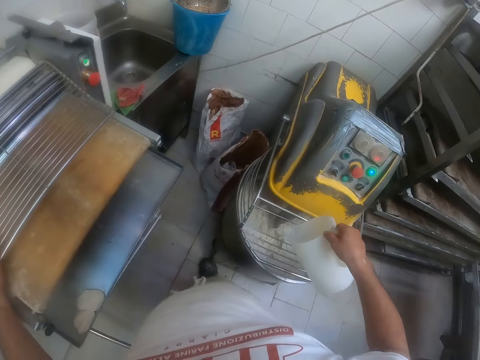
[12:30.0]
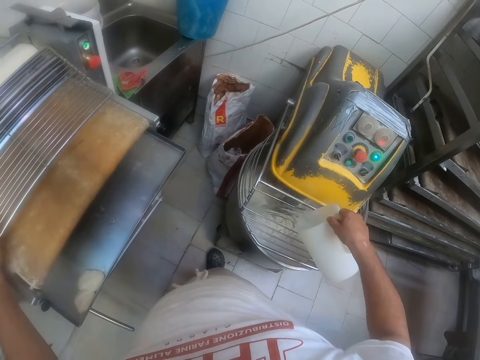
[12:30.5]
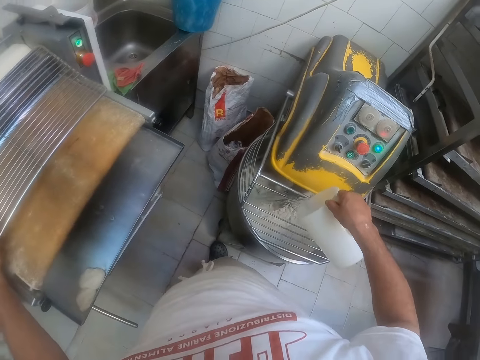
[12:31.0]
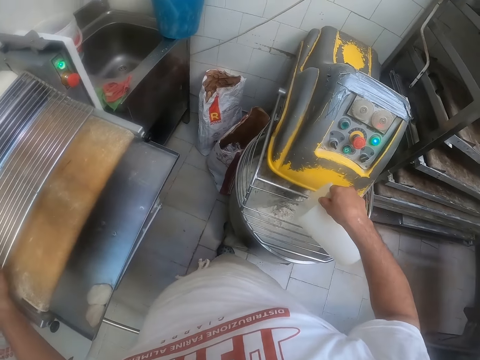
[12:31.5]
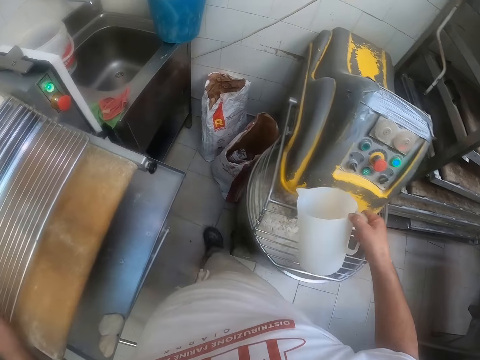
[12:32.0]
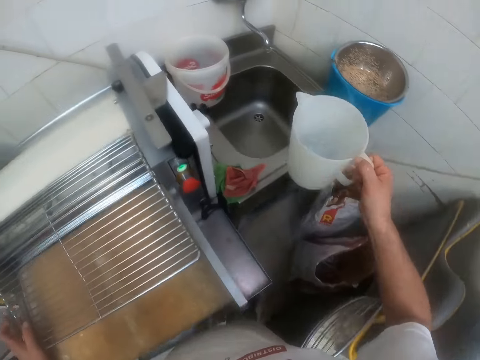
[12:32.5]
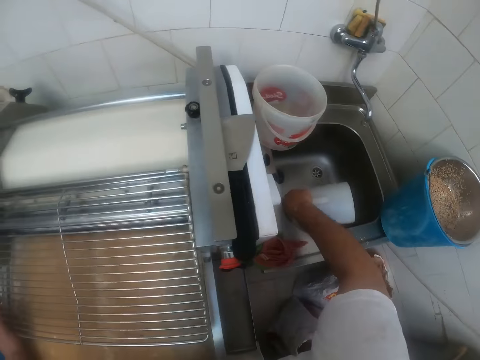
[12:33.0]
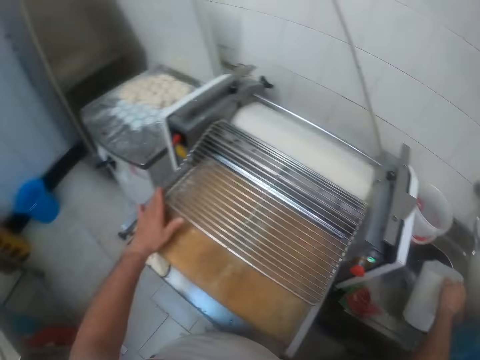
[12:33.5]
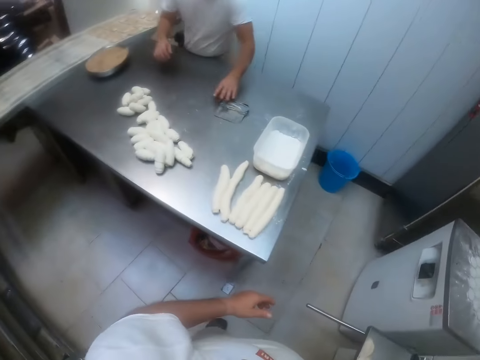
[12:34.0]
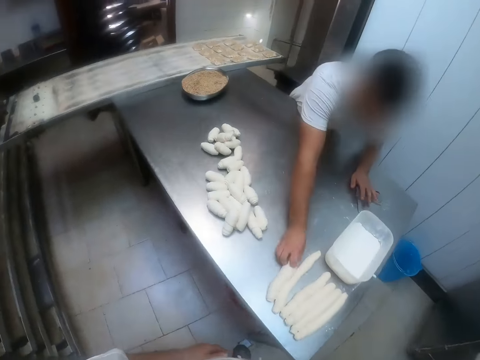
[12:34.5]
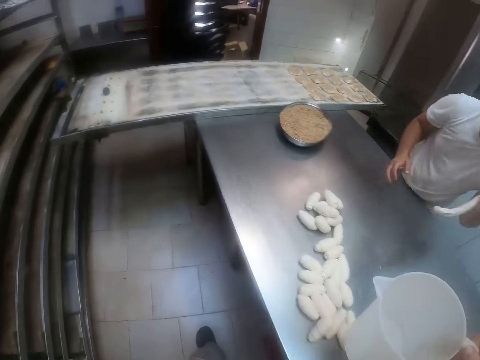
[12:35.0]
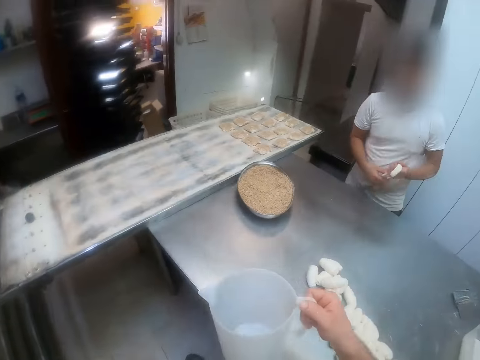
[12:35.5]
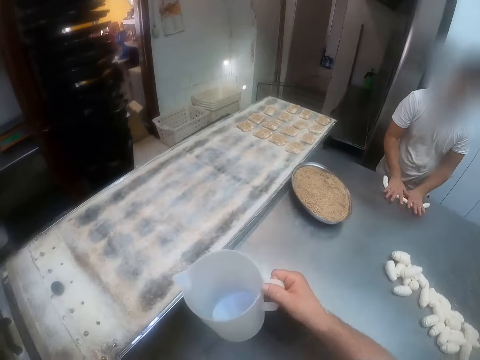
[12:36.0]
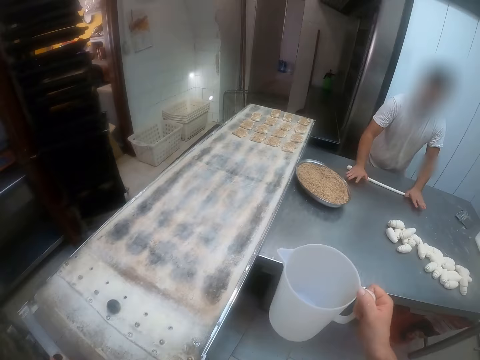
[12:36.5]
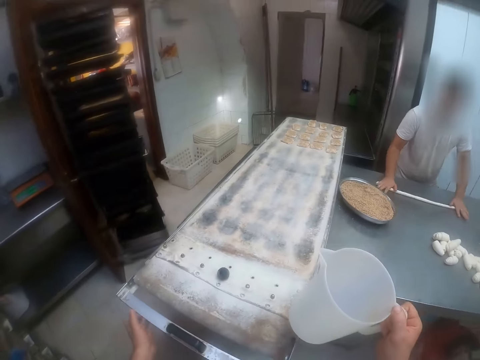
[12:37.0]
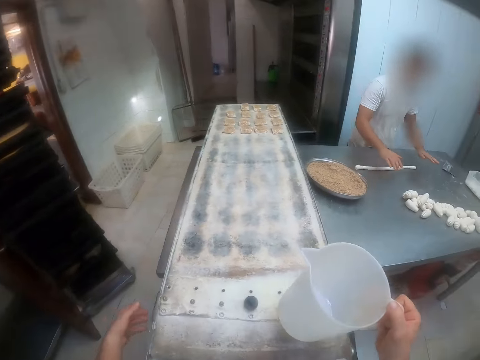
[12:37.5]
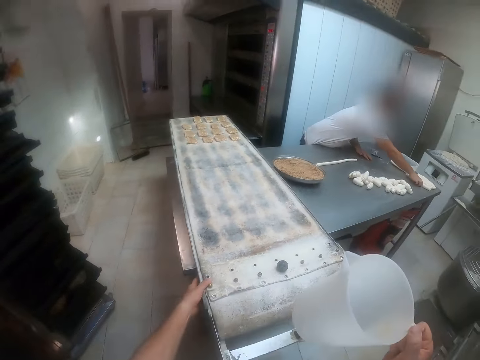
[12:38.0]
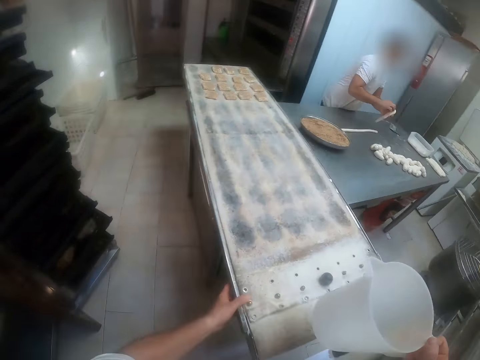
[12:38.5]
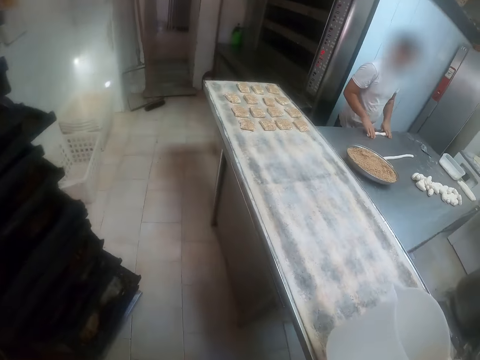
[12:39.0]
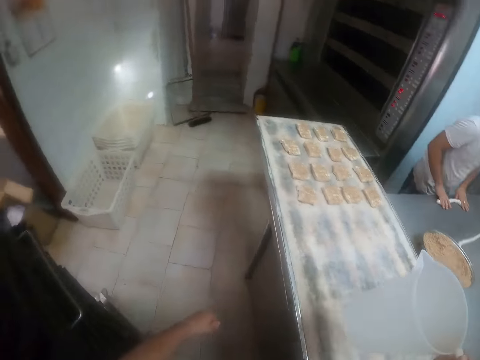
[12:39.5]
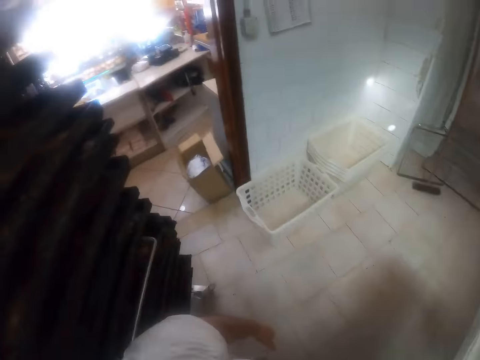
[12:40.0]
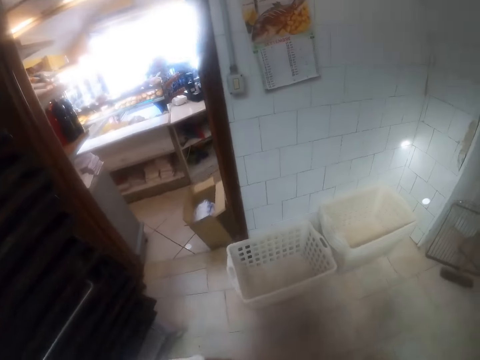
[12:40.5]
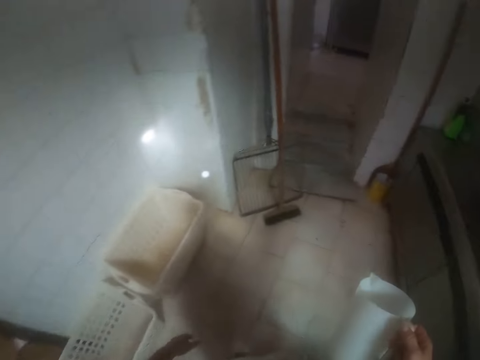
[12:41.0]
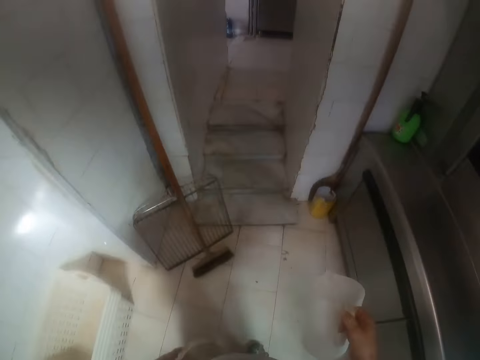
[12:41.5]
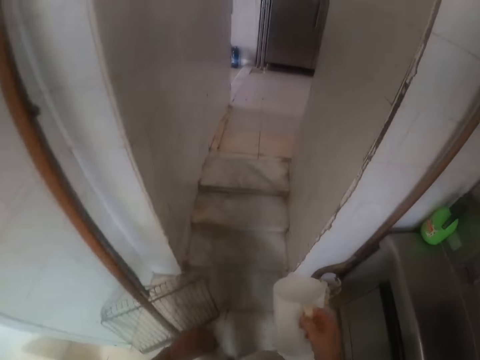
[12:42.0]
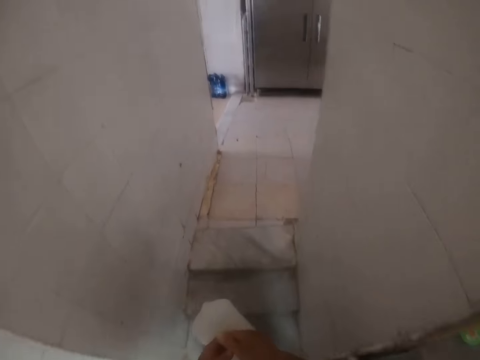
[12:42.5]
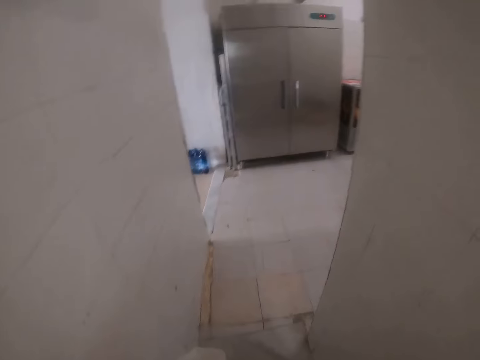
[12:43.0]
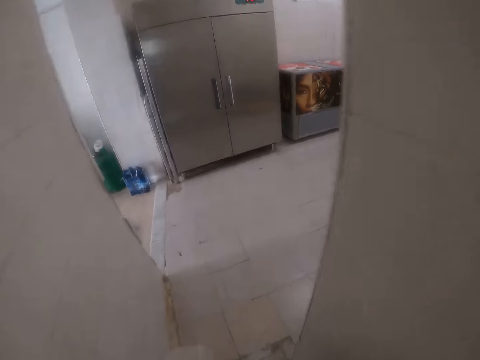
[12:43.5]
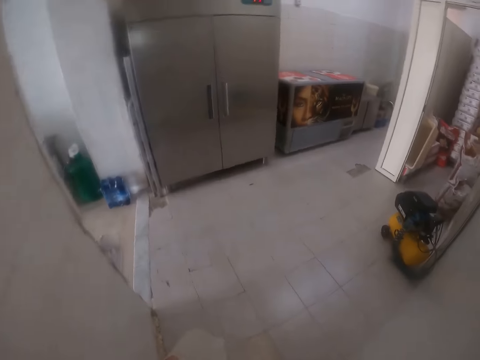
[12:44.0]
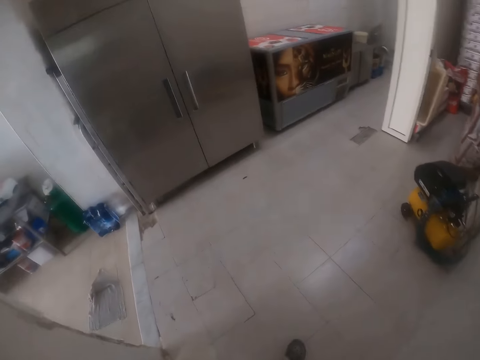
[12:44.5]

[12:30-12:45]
The camera wearer pours the water from the jug into the dough mixer with his right hand. He pours the water in the jug inside the sink with his right hand. He walks on the floor. A man picks a dough from the dough table with his right hand. The man passes the dough from his right hand to his left hand, holds the dough with his hands, and rolls the dough on the dough table with his hands. The camera wearer adjusts the dough tray on the table with his left hand. The man picks a dough from the dough table with his right hand, holds the dough with his hands, and rolls the dough on the dough table with his hands. The camera wearer walks away from the dough table with the jug in his right hand.

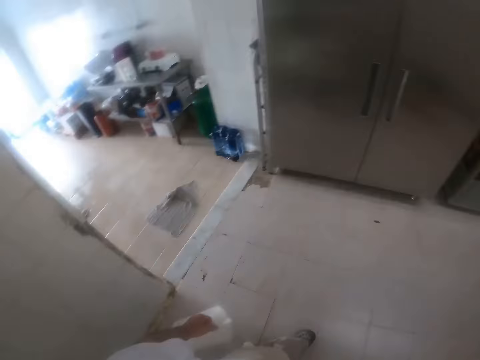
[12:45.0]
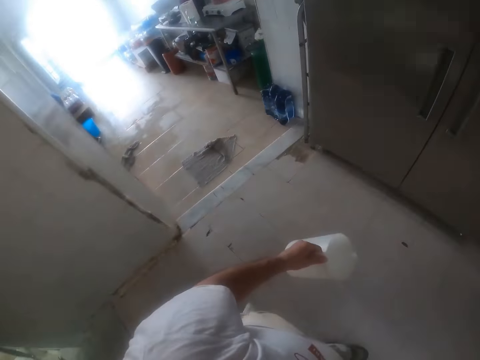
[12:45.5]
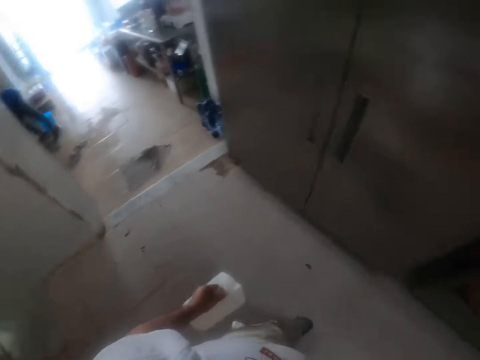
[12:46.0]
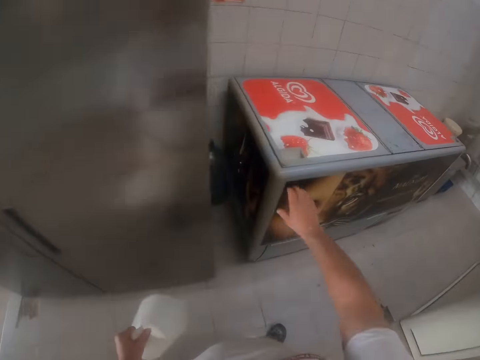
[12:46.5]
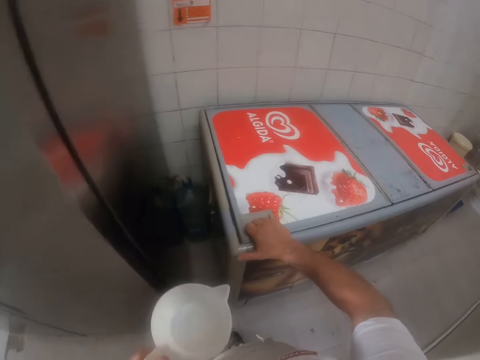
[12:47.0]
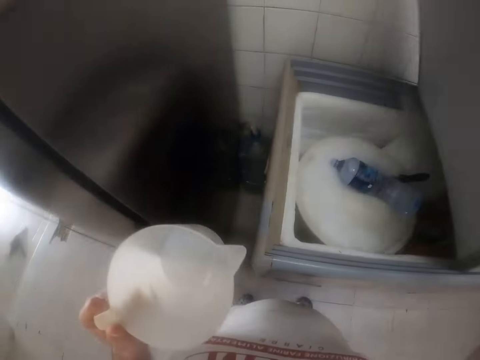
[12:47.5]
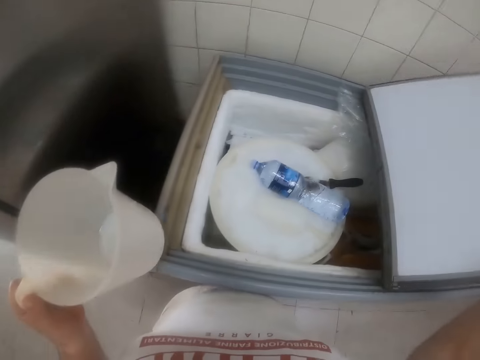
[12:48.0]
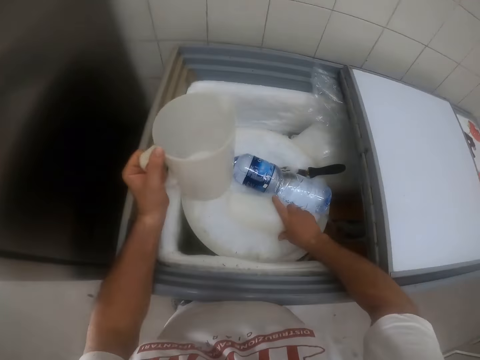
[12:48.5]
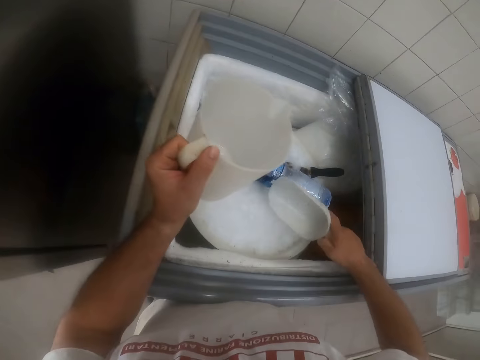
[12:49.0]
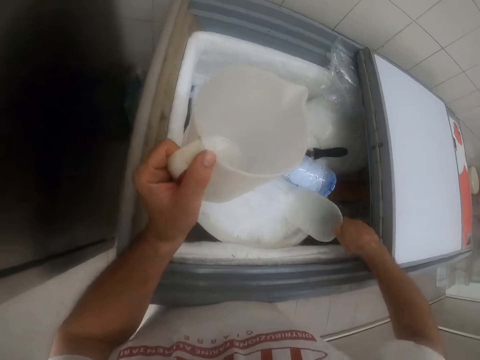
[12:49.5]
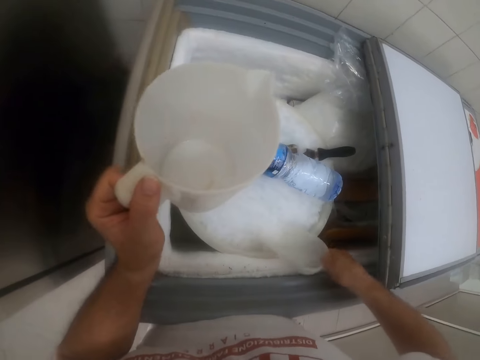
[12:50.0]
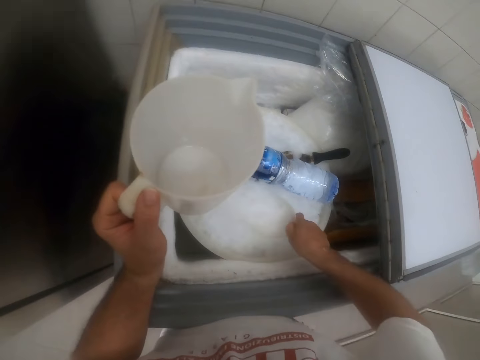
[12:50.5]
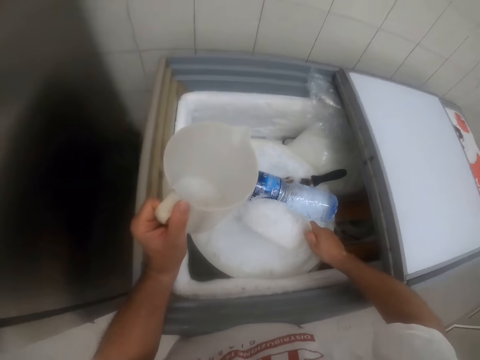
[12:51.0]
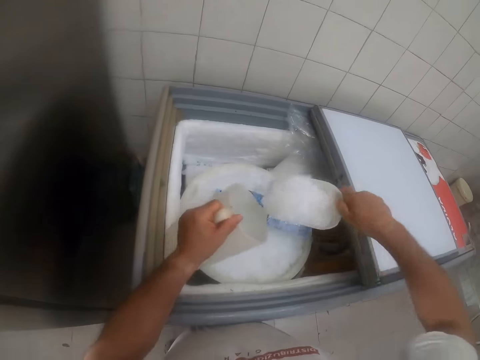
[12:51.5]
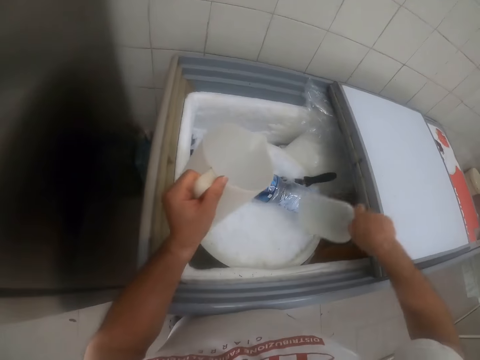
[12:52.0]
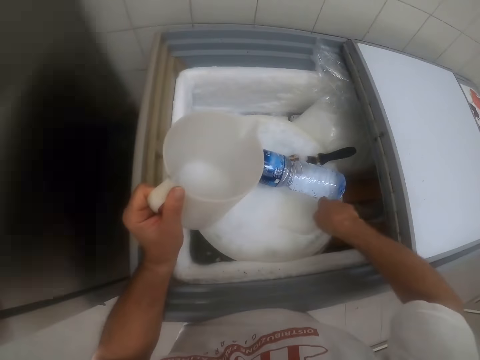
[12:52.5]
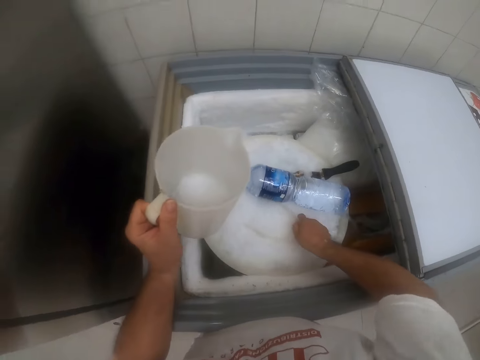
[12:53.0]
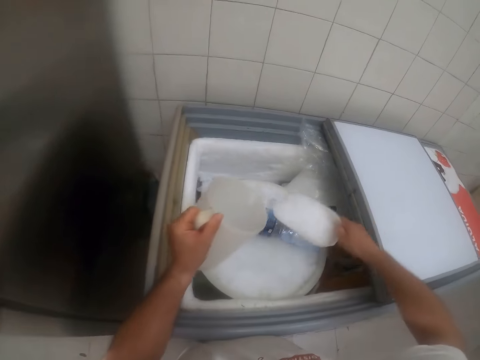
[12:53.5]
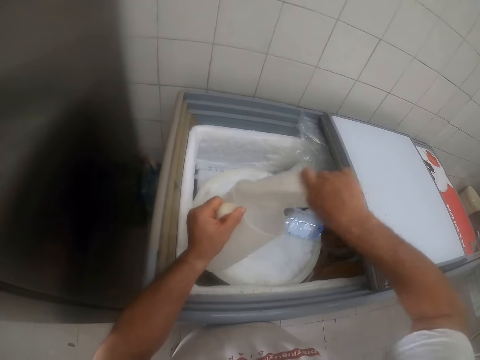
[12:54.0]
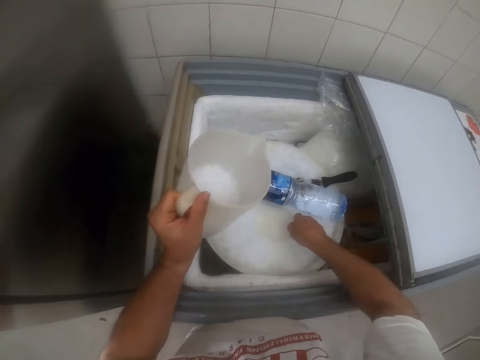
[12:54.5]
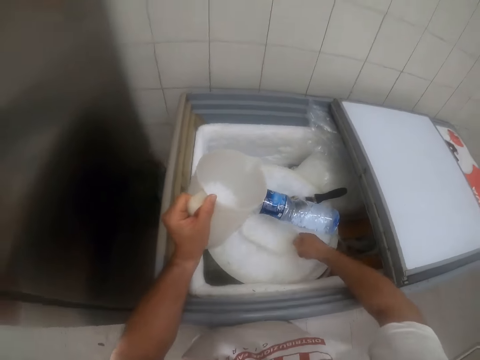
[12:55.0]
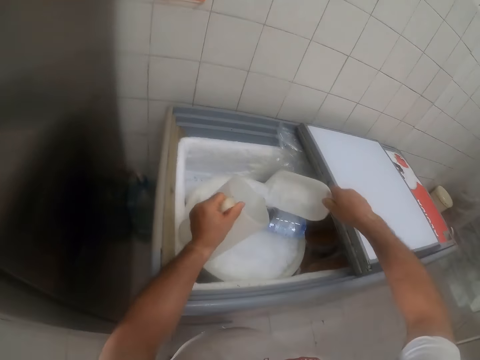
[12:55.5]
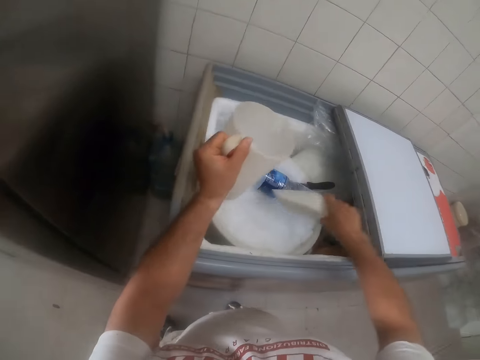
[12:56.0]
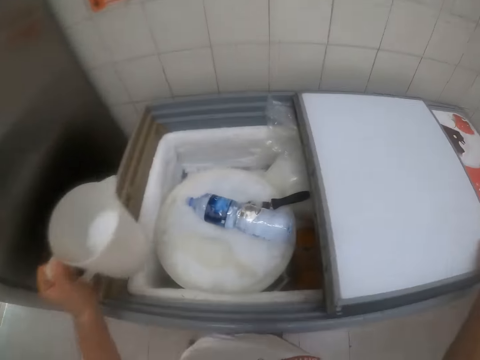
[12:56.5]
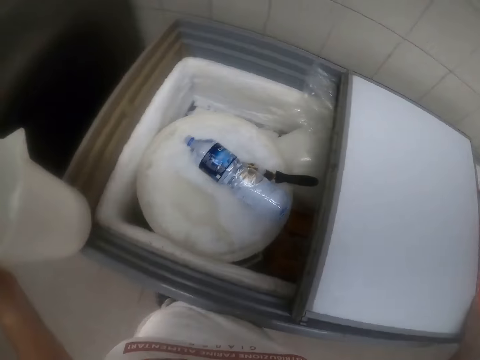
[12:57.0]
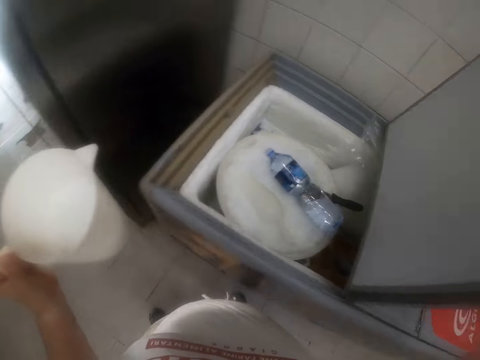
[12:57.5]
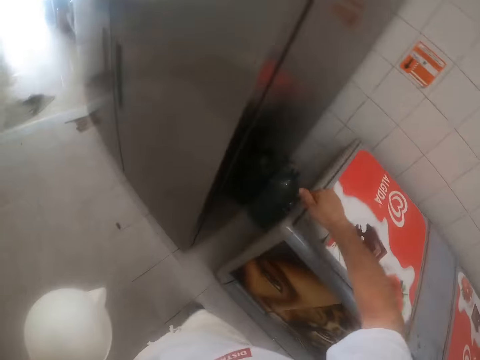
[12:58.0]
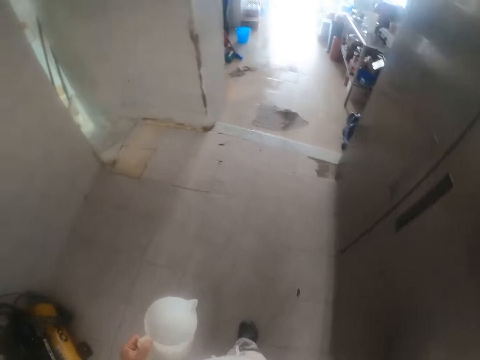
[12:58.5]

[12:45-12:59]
The camera wearer opens a refrigerator with his right hand. He picks up a scoop spoon from a bowl of ice in the refrigerator. He places his left hand on the refrigerator. He scoops ice from the bowl of ice in the refrigerator into the jug in his left hand. He puts something in the jug. He scoops something in the fridge. He puts something in the jug. He scoops something in the fridge. He puts something in the jug. He drops the scoop spoon in the bowl of ice in the refrigerator with his right hand. He closes the refrigerator with his right hand. He walks on the floor.
